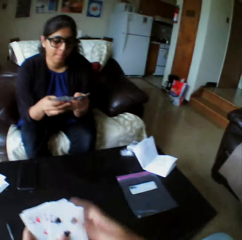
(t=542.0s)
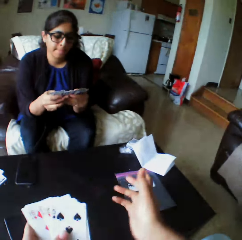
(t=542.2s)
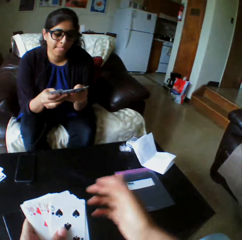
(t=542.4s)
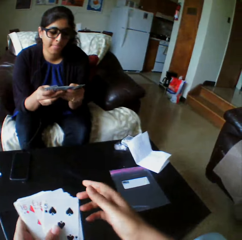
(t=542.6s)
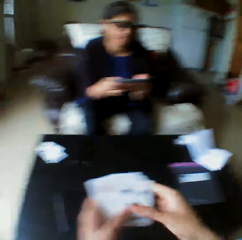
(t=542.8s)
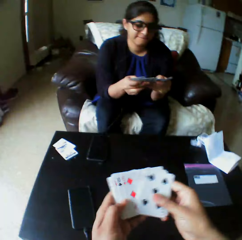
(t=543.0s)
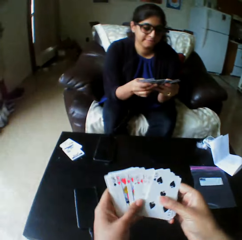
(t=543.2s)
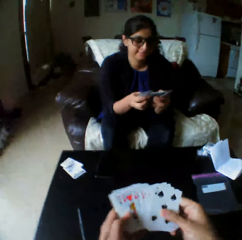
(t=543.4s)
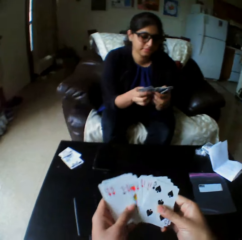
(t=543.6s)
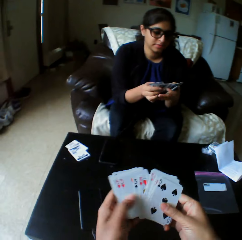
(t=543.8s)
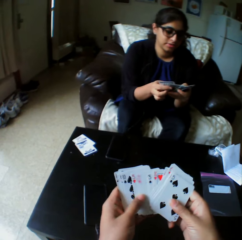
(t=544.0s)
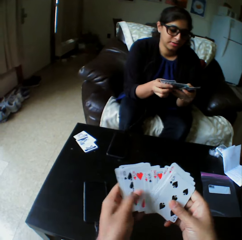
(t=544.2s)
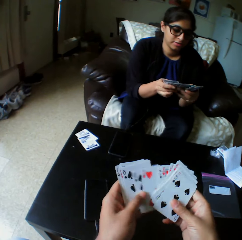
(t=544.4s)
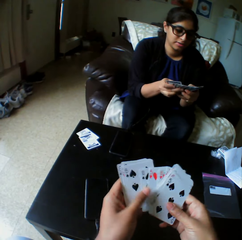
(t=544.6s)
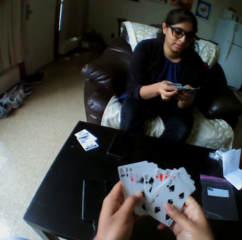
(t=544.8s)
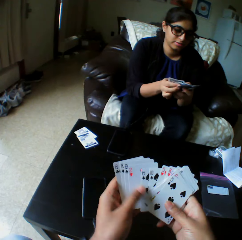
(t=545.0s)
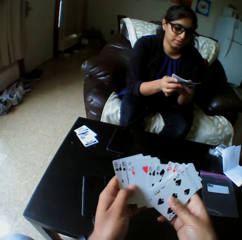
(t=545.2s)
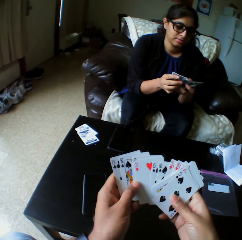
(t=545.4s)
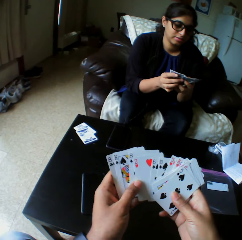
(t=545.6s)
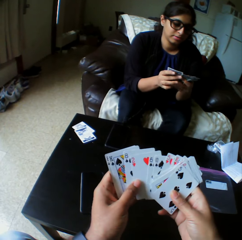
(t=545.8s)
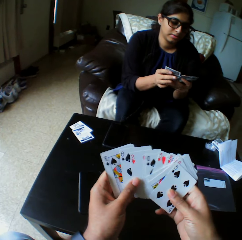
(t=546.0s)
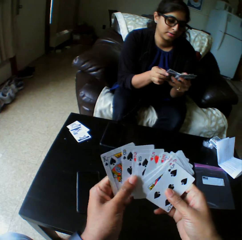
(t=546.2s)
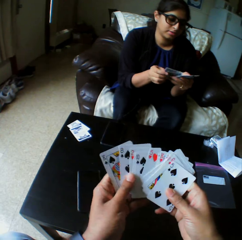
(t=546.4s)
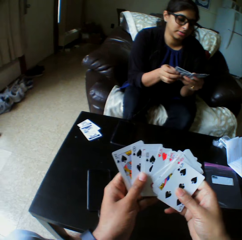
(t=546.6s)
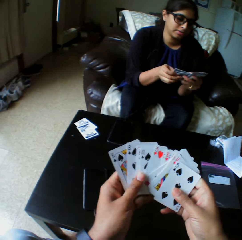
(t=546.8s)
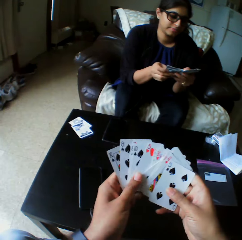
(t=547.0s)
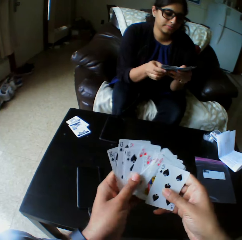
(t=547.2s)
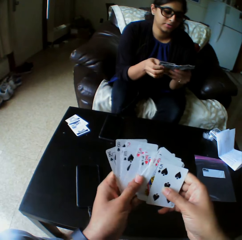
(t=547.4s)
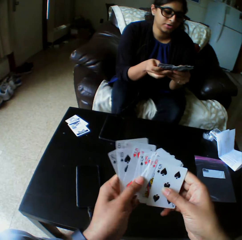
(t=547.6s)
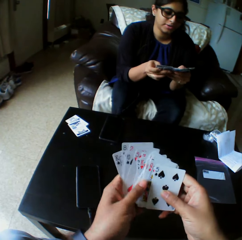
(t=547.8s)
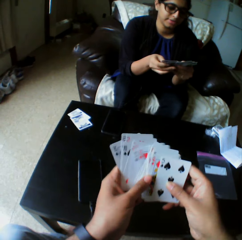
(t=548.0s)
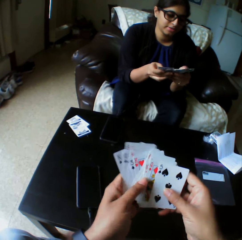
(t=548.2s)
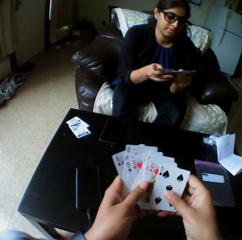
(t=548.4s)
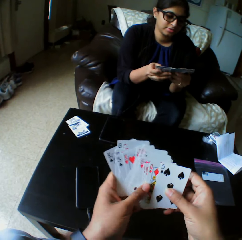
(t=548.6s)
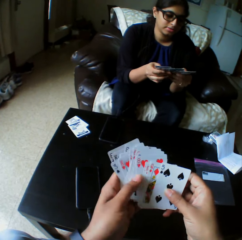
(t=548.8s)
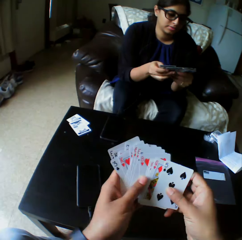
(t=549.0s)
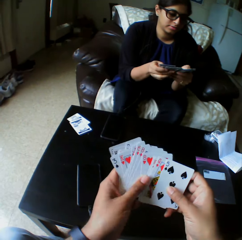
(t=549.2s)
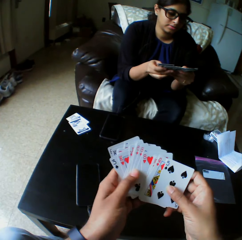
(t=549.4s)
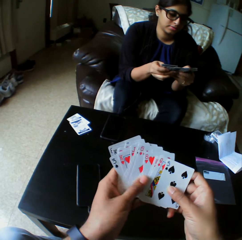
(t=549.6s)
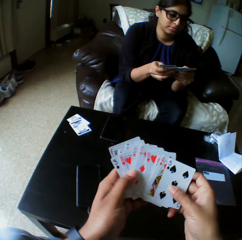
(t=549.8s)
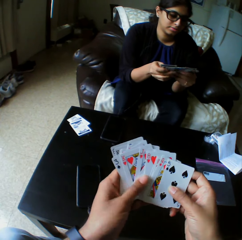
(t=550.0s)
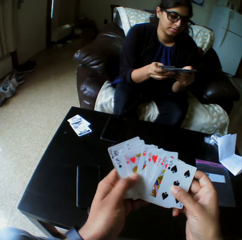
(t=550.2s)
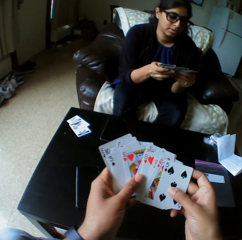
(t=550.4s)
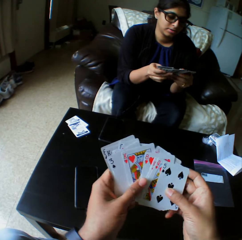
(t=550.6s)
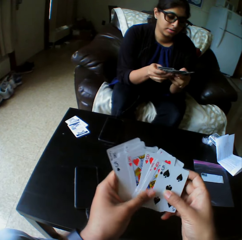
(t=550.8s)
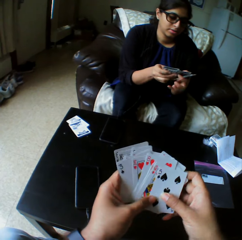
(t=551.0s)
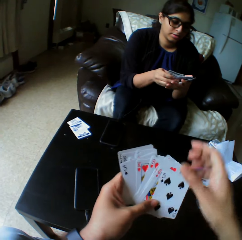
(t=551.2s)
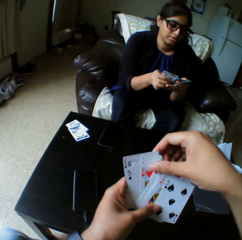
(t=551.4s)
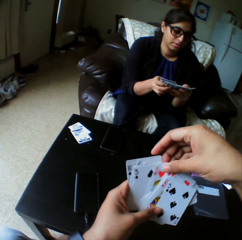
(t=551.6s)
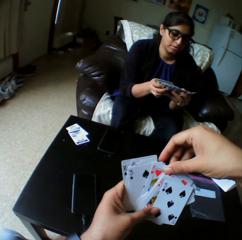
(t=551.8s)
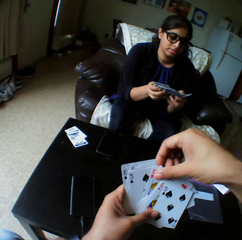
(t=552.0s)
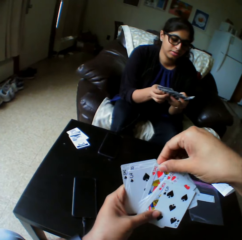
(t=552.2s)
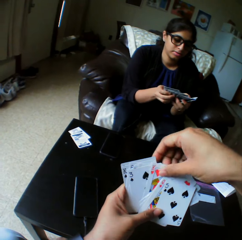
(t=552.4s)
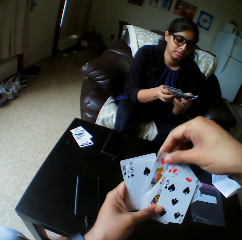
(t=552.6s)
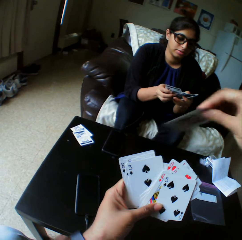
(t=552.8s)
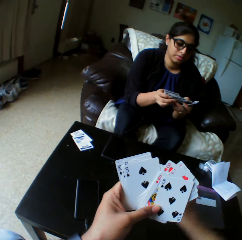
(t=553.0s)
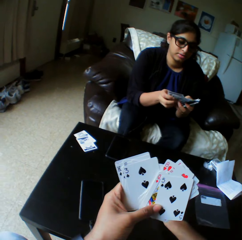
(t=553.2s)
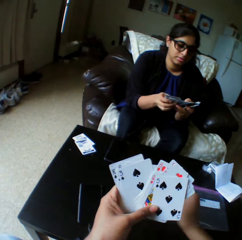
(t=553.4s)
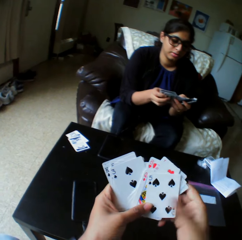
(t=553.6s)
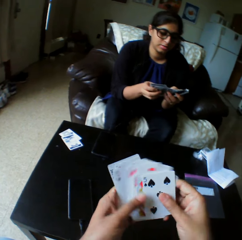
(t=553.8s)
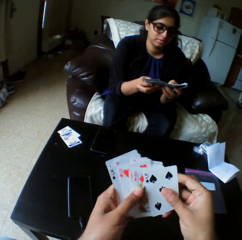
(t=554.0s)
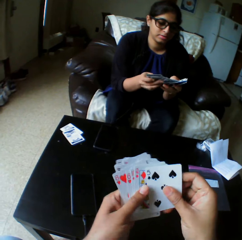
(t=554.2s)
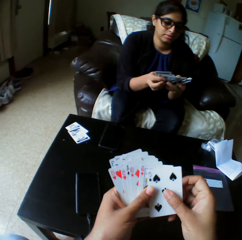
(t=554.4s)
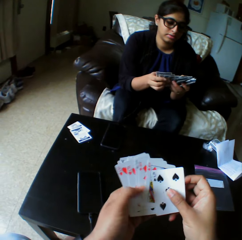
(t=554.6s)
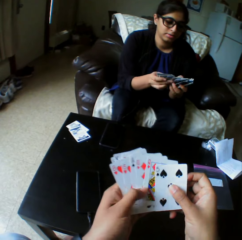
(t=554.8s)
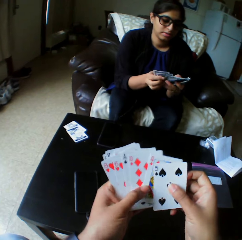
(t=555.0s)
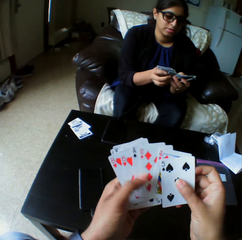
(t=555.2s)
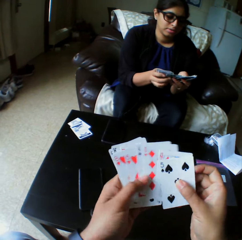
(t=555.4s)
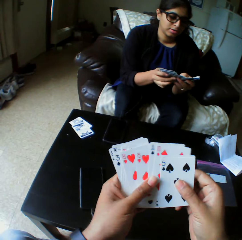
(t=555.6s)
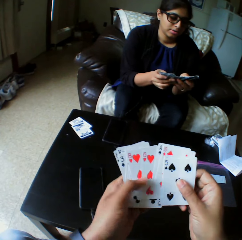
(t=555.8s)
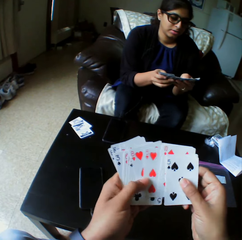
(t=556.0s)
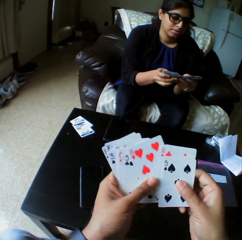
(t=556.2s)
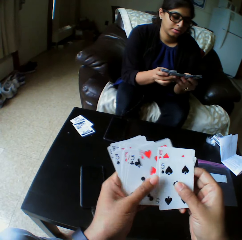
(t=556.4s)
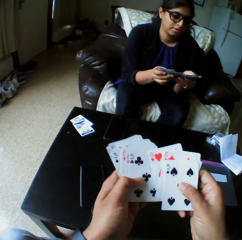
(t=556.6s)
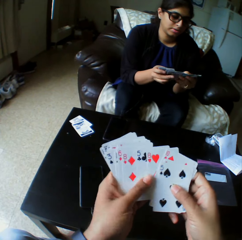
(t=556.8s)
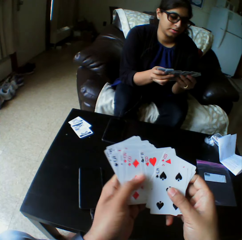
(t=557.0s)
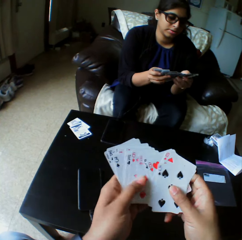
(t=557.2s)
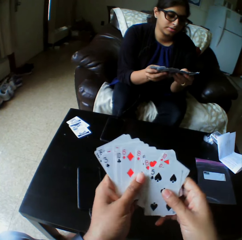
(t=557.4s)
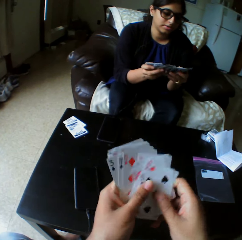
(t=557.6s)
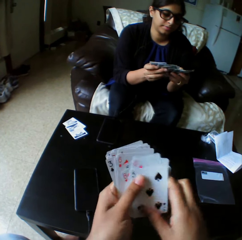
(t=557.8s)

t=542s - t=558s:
The camera wearer selects the play cards. A lady selects the play cards. The camera wearer takes the play card. They drop the card on the table with the right hand.

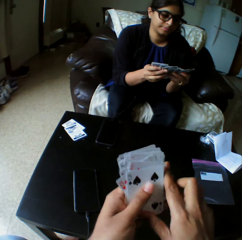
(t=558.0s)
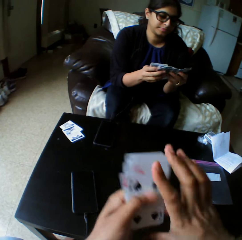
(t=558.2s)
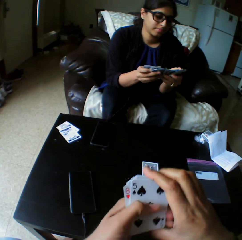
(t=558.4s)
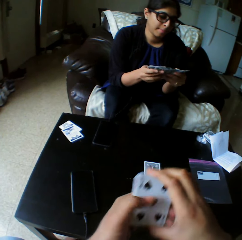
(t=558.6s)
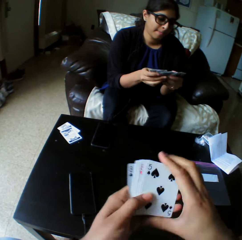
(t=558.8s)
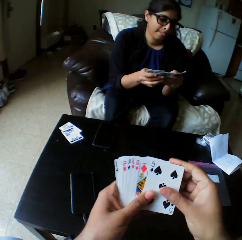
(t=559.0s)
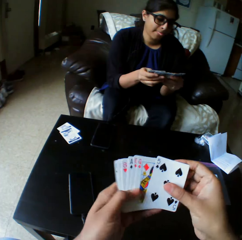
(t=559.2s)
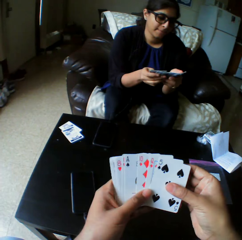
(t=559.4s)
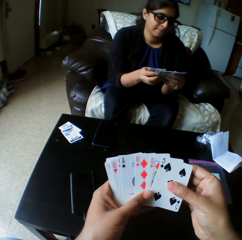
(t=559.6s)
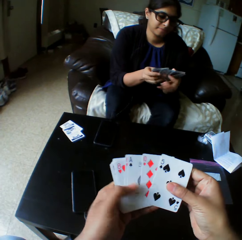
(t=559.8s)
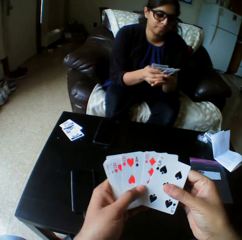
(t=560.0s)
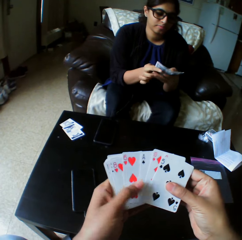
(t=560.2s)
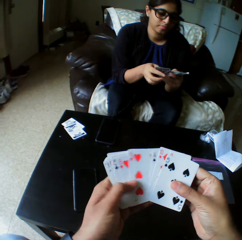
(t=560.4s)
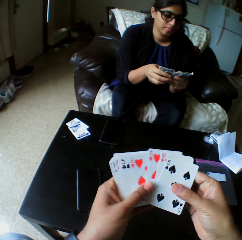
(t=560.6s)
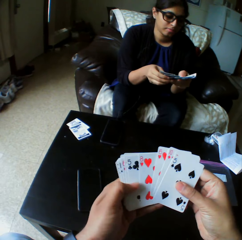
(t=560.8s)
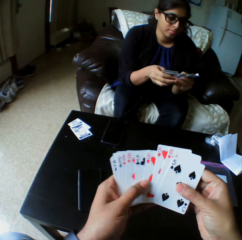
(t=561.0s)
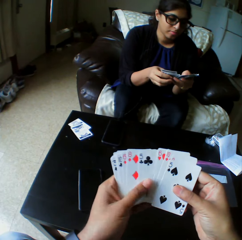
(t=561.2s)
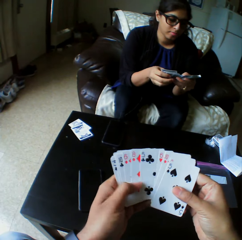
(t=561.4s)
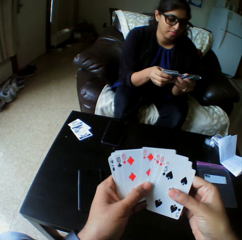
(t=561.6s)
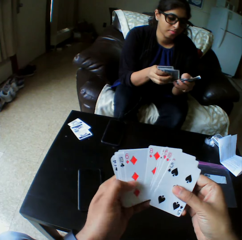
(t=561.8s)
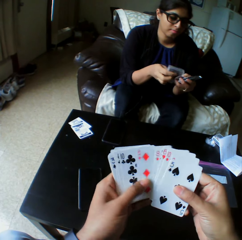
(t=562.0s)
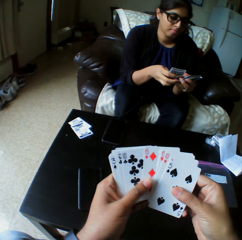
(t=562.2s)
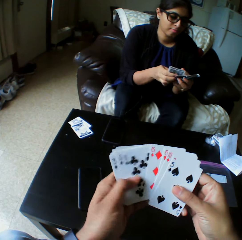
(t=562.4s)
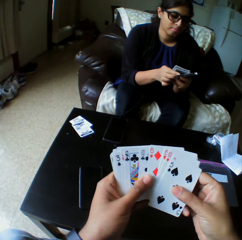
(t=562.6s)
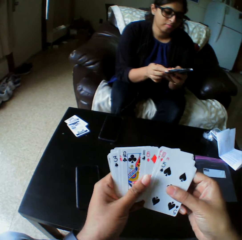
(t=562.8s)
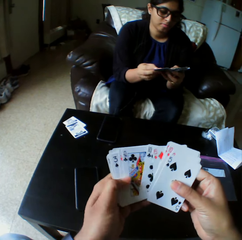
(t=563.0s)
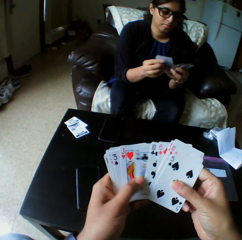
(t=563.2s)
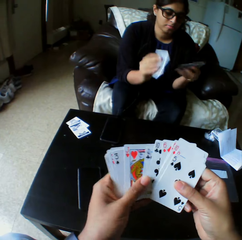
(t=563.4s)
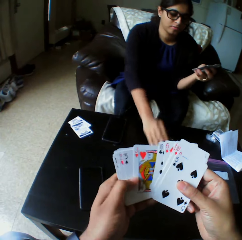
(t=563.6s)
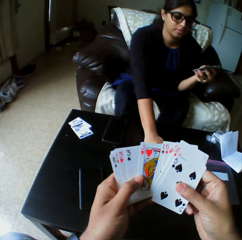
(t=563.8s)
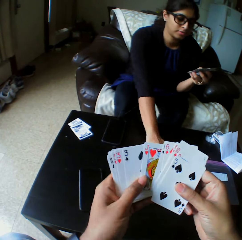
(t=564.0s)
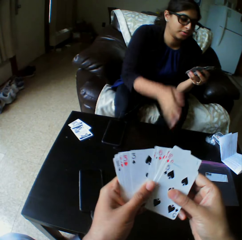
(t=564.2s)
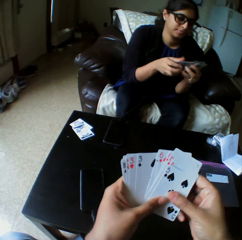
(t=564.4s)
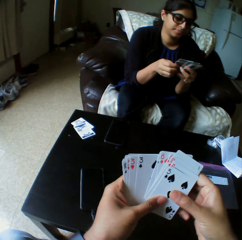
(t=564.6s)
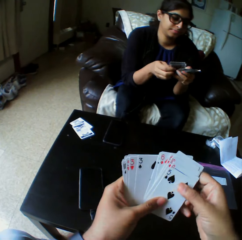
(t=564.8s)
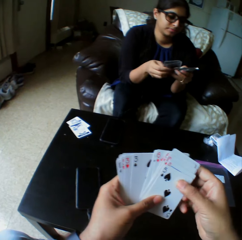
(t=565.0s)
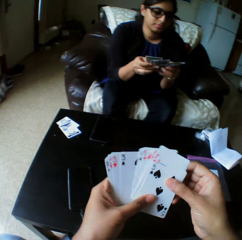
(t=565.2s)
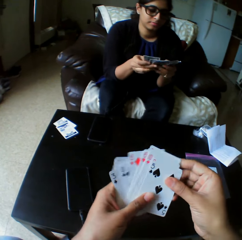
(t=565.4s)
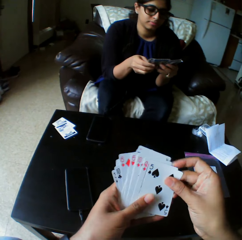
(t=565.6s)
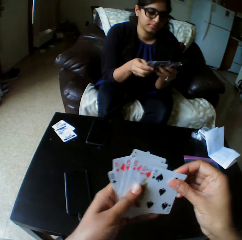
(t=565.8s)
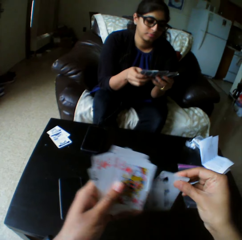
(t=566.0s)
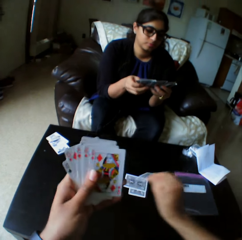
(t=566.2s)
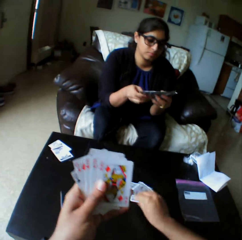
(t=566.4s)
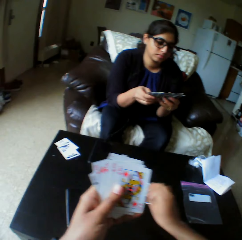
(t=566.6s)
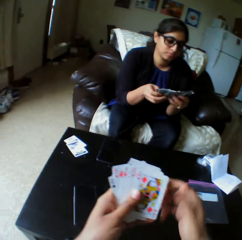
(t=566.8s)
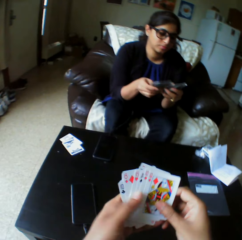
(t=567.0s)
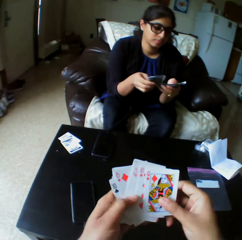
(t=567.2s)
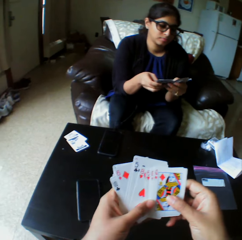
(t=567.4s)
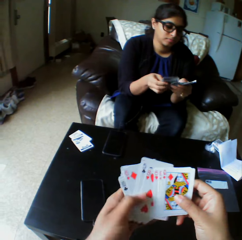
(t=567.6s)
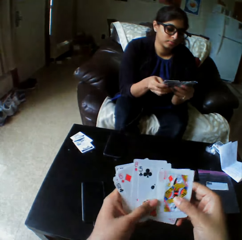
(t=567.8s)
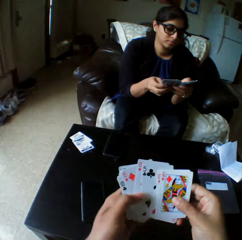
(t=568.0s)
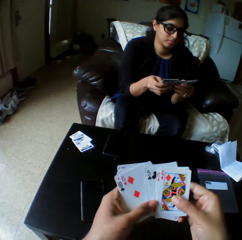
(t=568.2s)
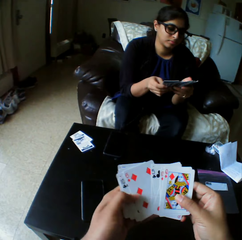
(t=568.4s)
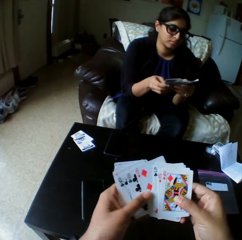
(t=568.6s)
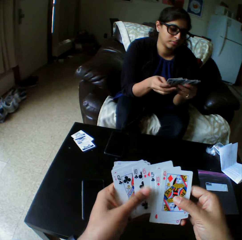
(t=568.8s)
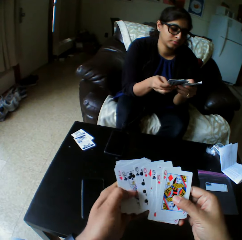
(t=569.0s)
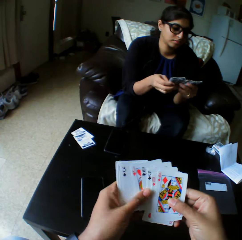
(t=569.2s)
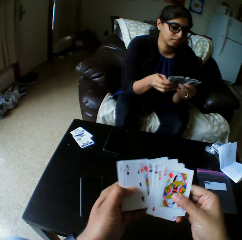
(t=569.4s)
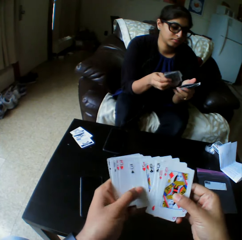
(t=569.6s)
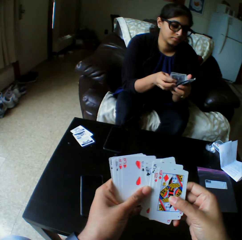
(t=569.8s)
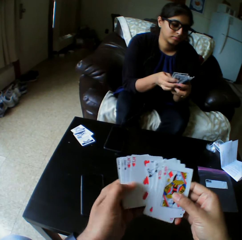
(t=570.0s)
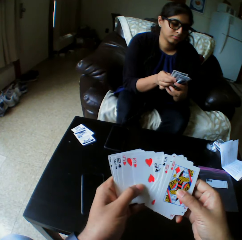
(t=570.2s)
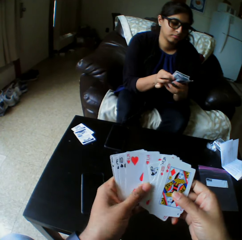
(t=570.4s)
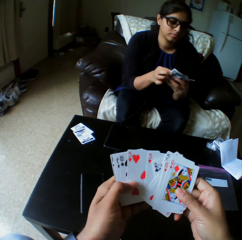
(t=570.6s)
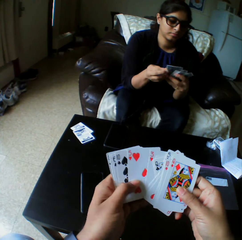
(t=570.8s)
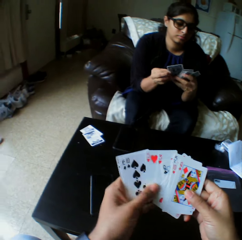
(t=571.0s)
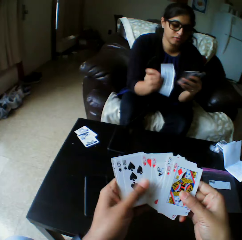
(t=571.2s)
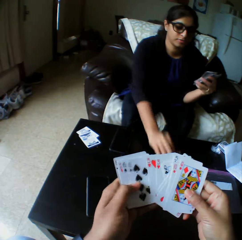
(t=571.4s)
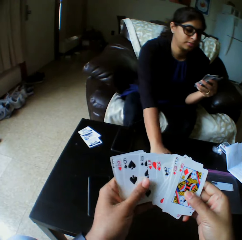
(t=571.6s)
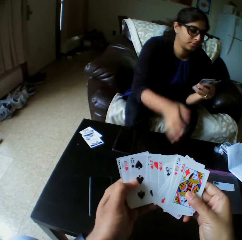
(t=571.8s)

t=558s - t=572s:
A lady takes the playing card. The lady drops the card on the table with her right hand. The lady shuffles the cards with both hands and arranges the playing cards. The camera wearer takes the playing card. They drop the card on the table with their right hand. They arrange the playing card. They shuffle the cards with both hands. The lady takes the playing card.
